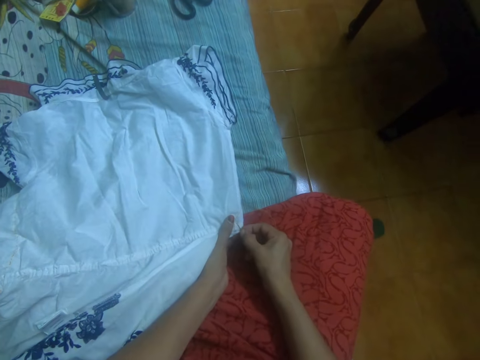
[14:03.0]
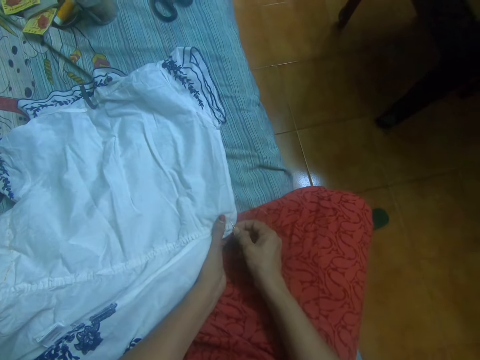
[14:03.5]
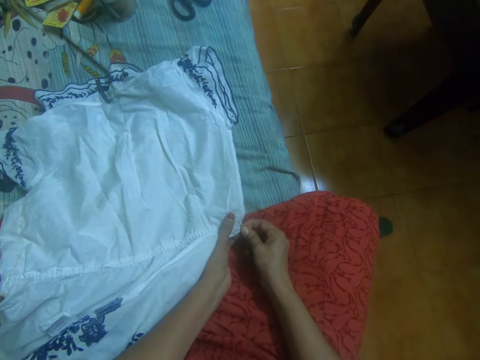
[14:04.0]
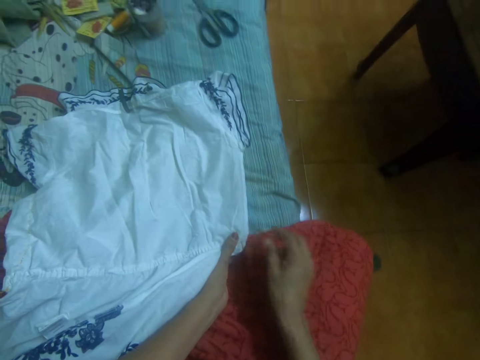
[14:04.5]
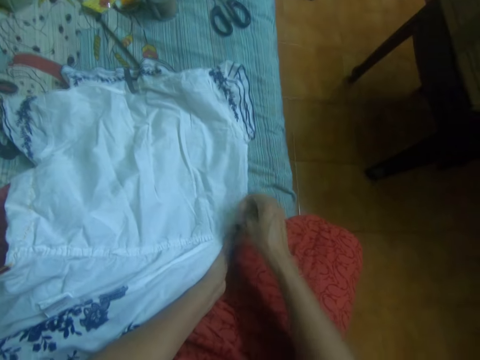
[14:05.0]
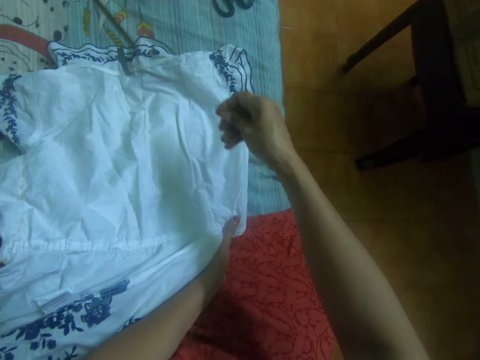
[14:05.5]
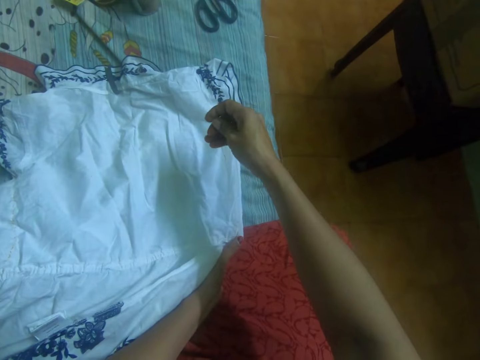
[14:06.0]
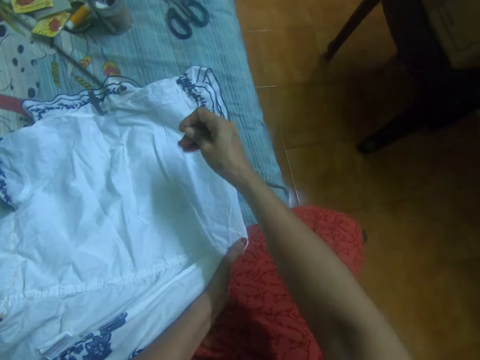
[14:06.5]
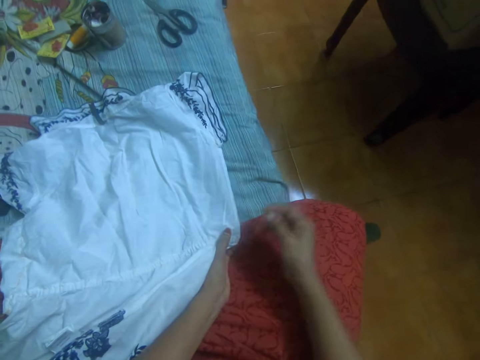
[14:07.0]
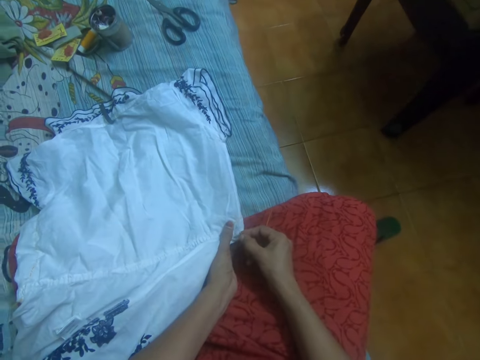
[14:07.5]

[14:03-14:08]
The camera wearer sews the dress with the needle in her right hand.

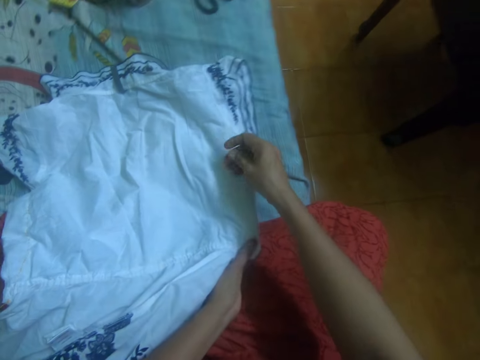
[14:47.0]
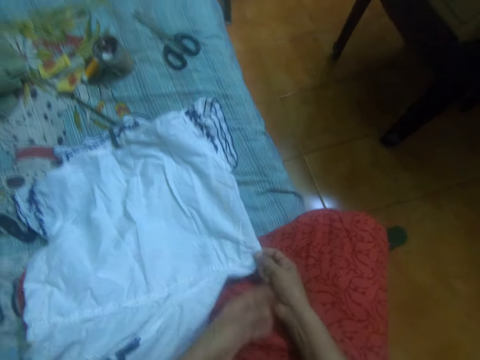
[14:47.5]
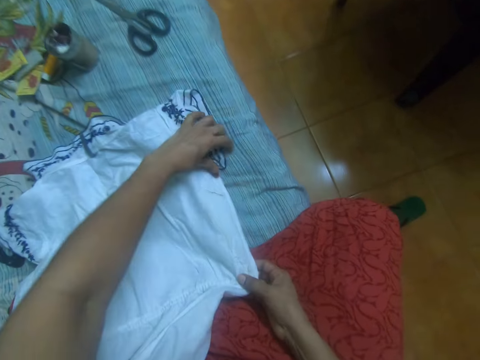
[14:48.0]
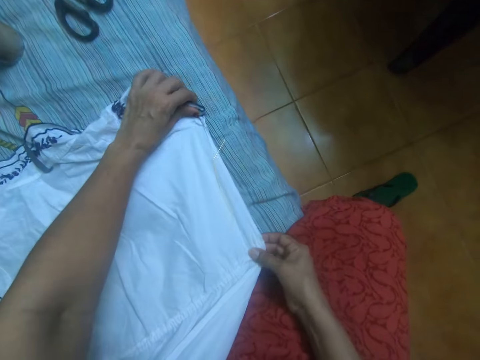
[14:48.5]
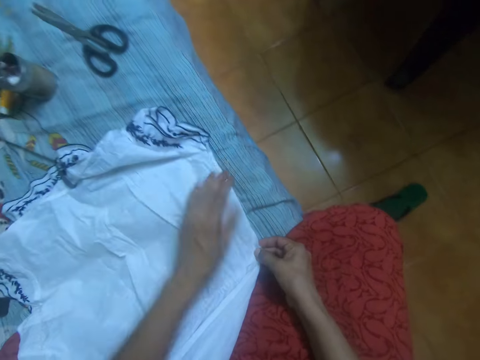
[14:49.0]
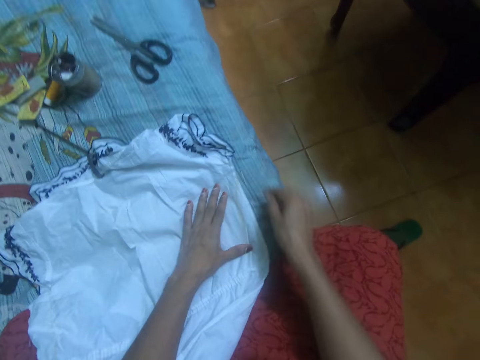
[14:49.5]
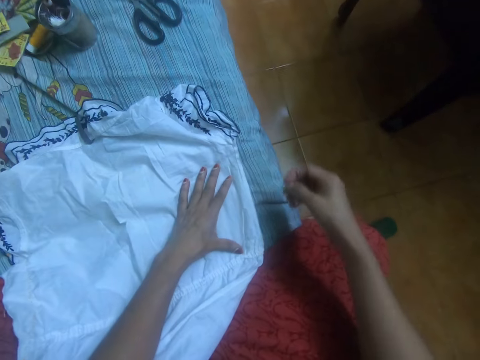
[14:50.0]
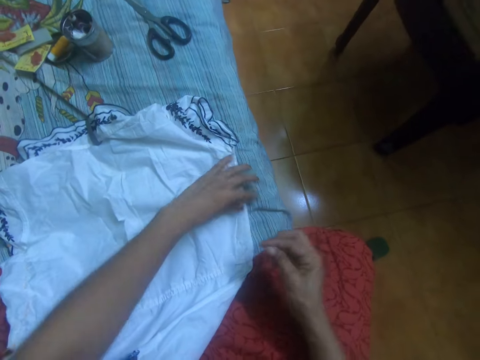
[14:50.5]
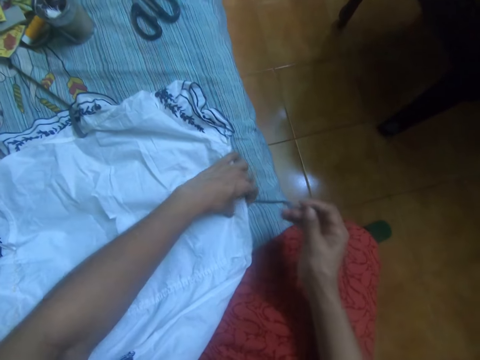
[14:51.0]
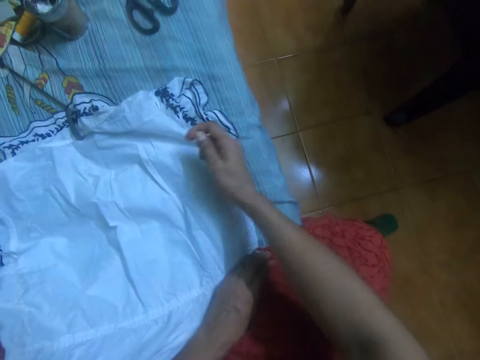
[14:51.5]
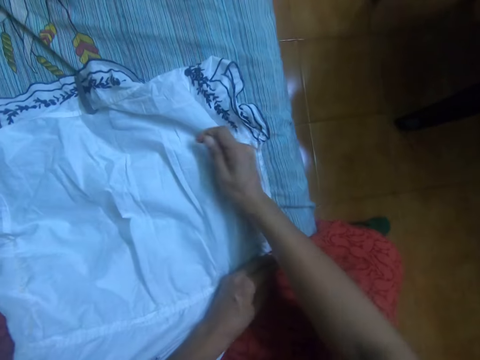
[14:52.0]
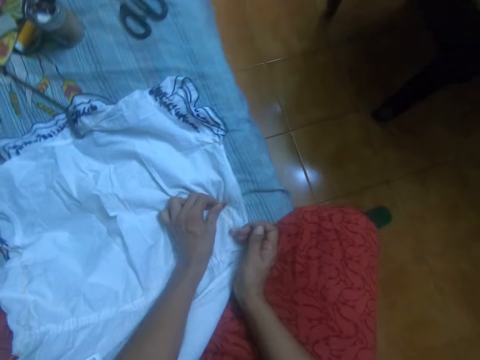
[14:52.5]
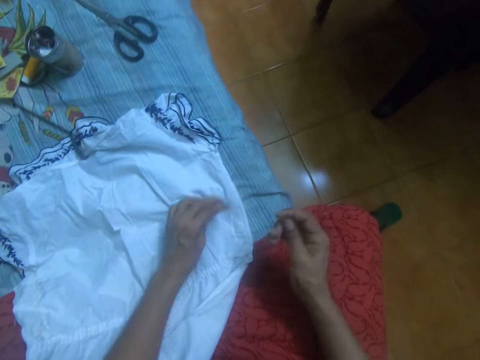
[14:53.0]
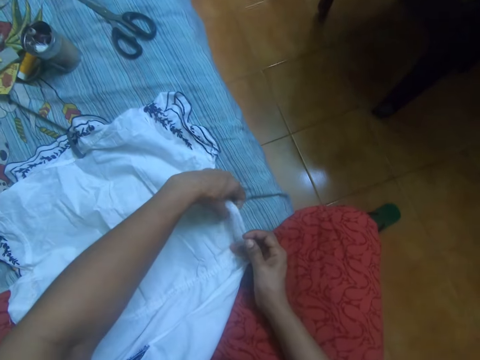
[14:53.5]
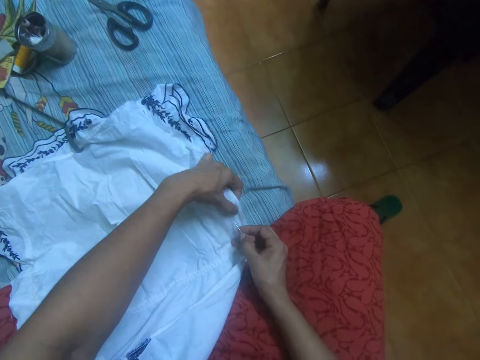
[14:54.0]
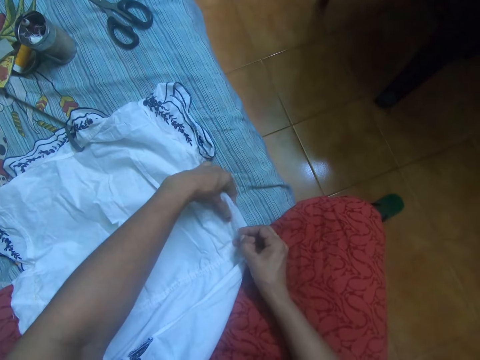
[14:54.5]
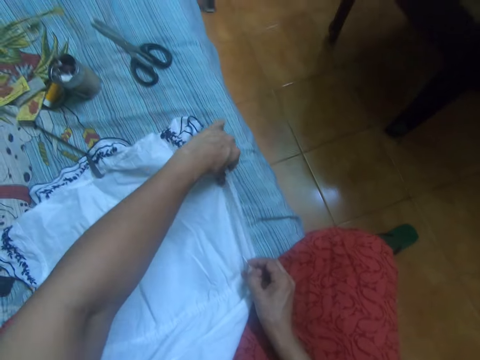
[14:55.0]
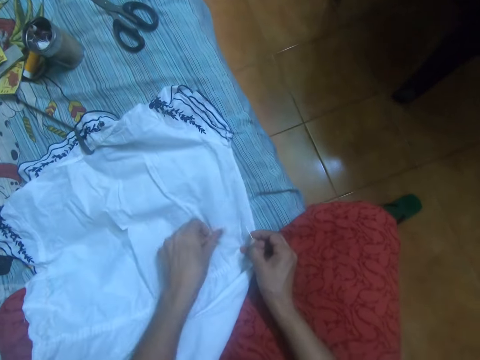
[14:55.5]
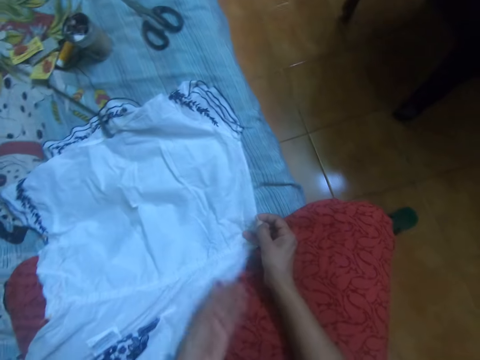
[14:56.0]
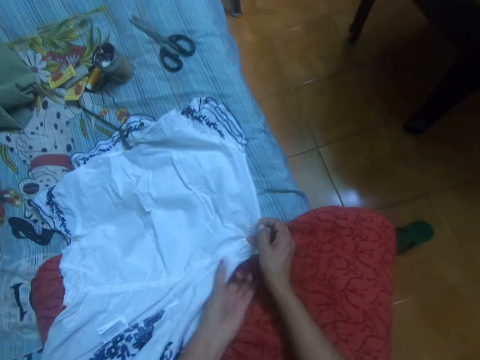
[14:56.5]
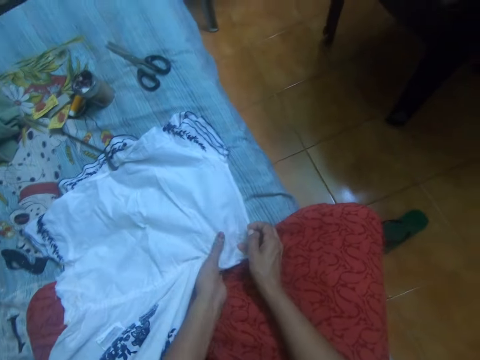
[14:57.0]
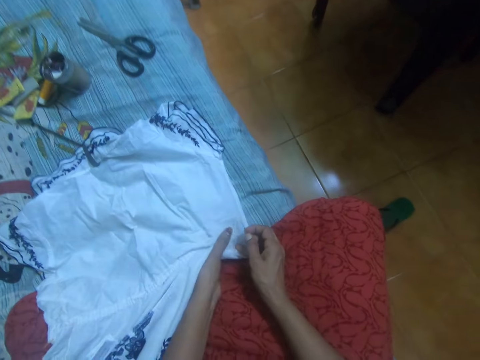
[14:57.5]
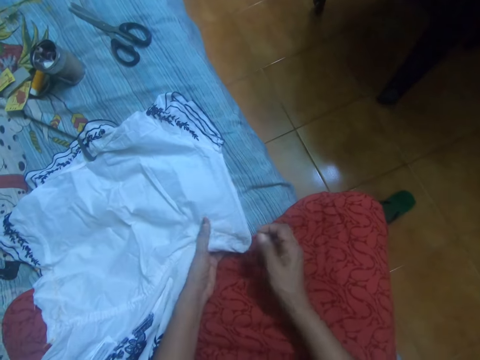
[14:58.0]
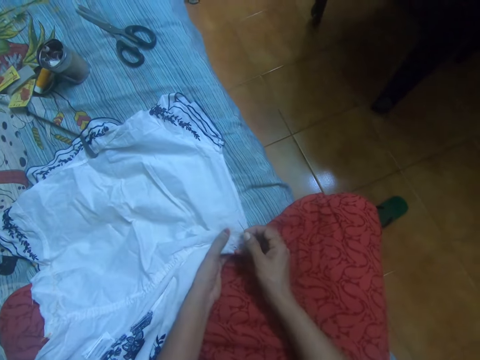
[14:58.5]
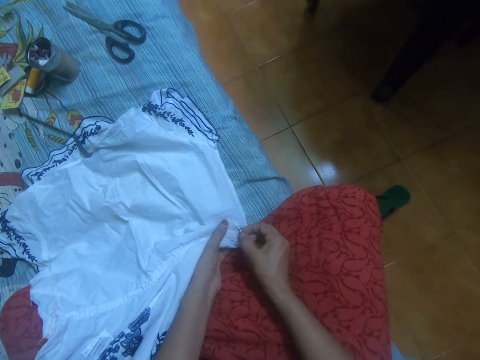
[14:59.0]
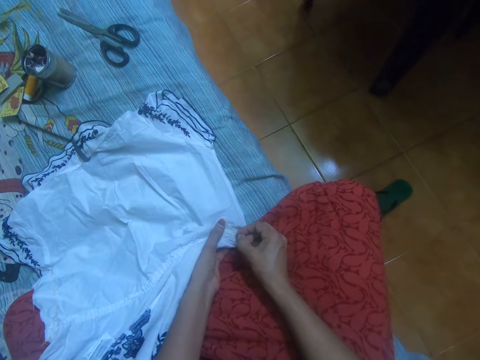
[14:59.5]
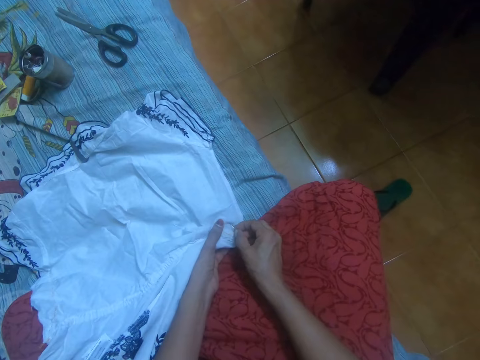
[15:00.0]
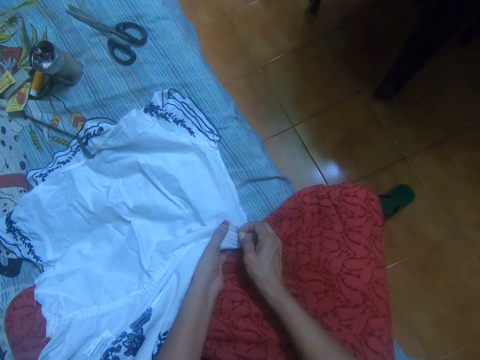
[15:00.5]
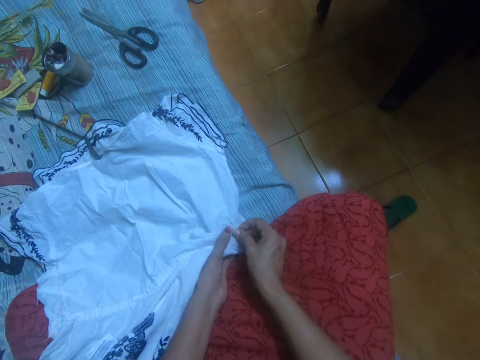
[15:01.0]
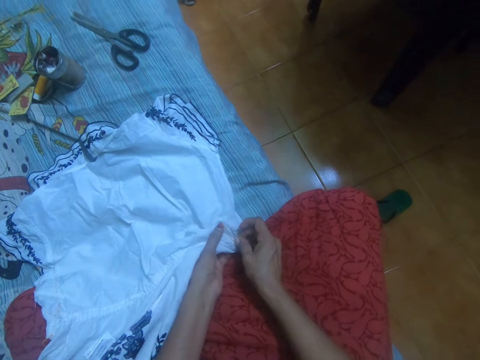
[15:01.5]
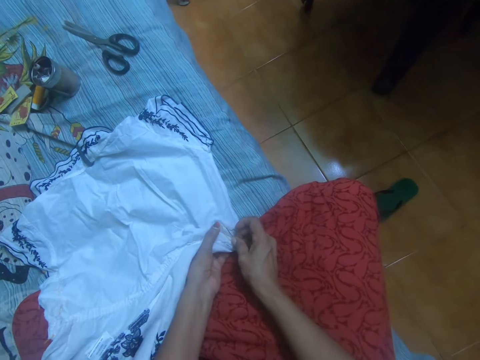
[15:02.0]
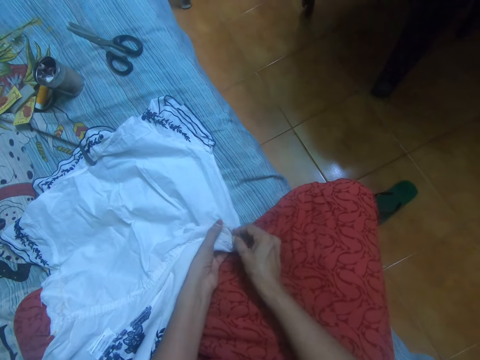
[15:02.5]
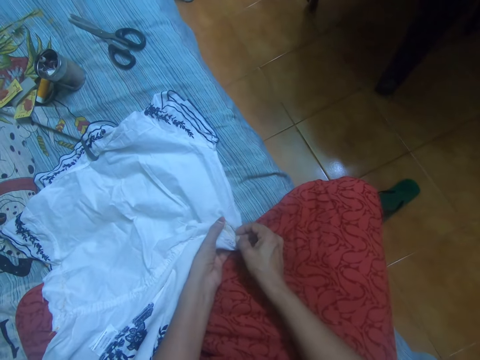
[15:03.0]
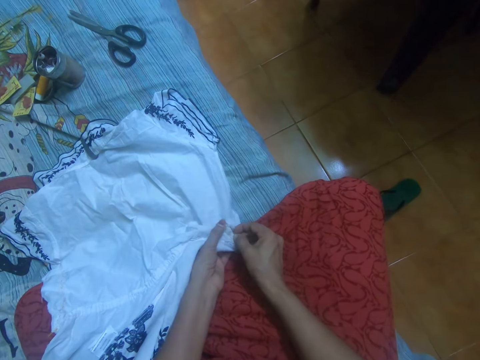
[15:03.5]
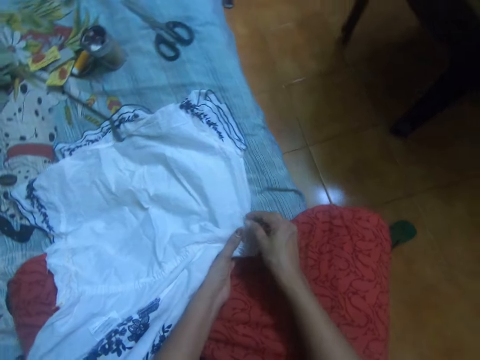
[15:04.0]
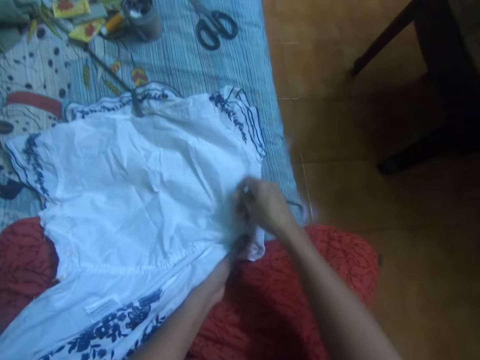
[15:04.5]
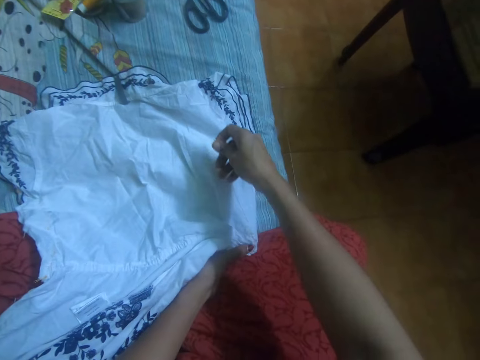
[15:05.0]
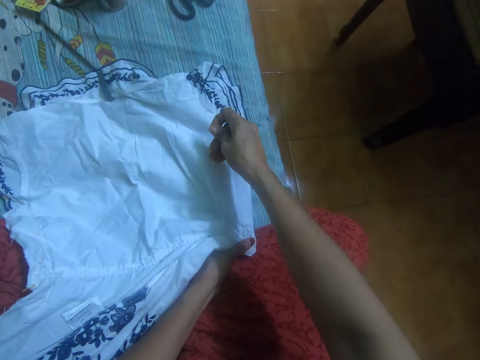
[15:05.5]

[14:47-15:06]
The camera wearer adjusts the dress on the mattress with her left hand. She picks the needle from the mattress with her right hand. She adjusts the dress on the mattress with her left hand. She sews the dress with the needle in her right hand.

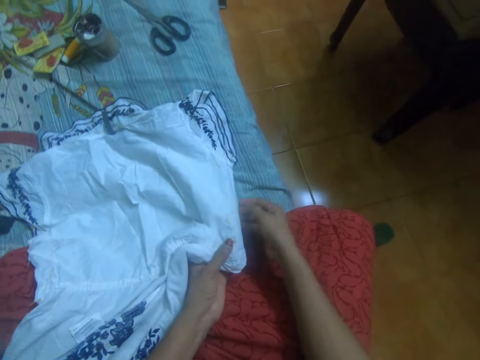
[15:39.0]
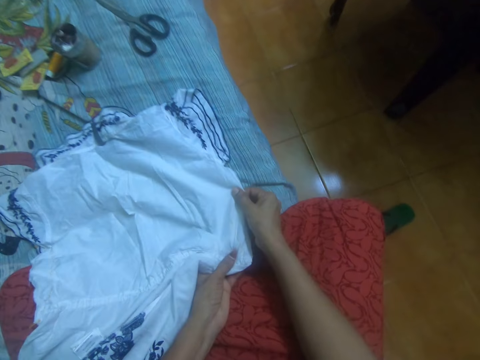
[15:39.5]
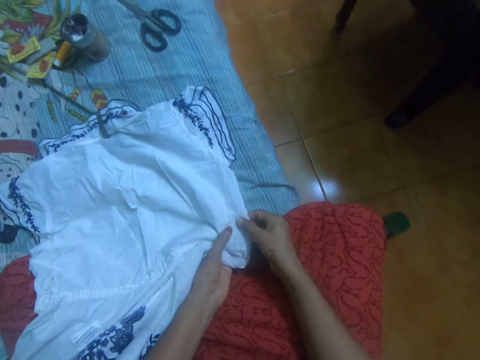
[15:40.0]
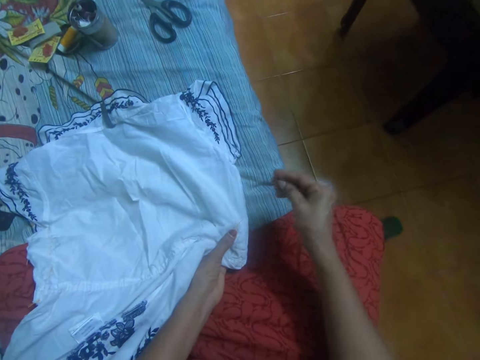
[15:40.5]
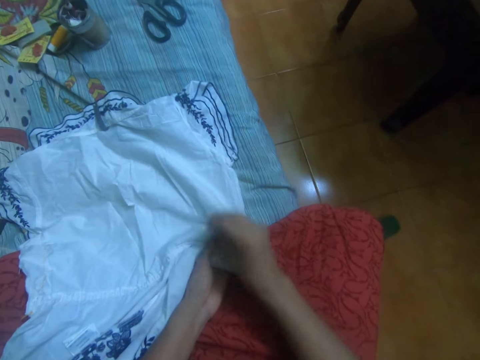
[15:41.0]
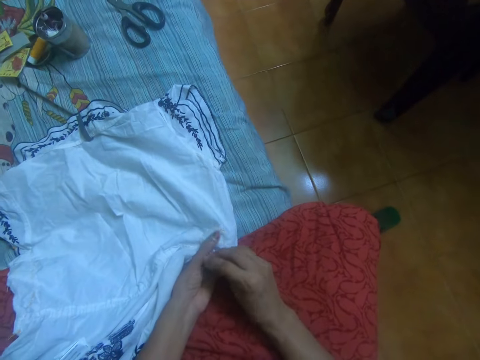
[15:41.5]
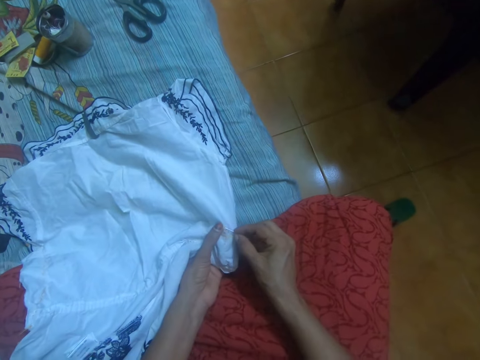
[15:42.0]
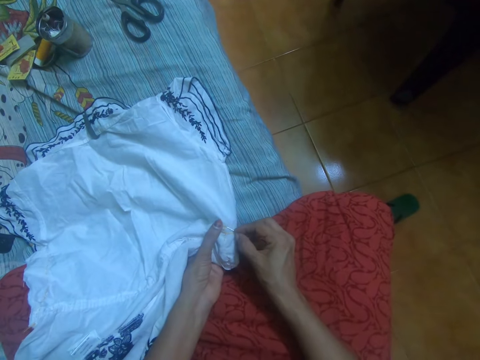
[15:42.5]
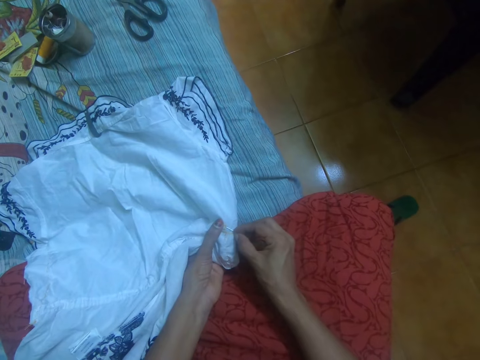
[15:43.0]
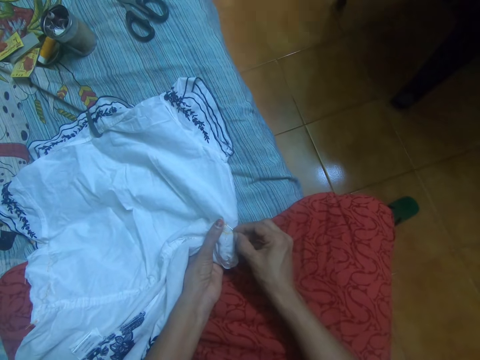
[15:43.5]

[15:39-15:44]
The camera wearer straightens the dress on the mattress with her right hand. She sews the dress with the needle in her right hand.
